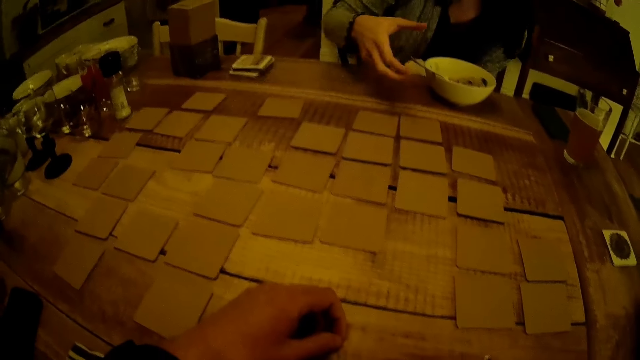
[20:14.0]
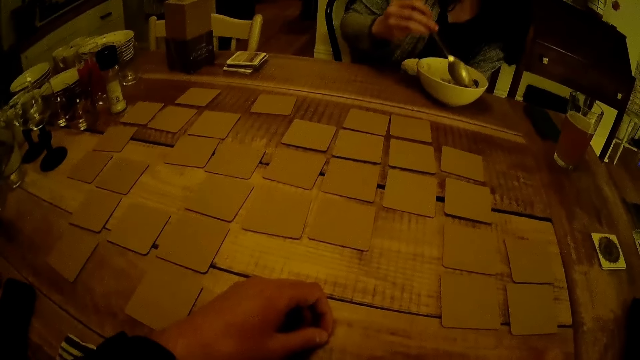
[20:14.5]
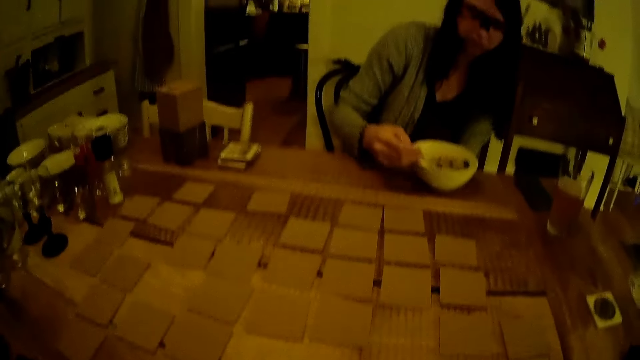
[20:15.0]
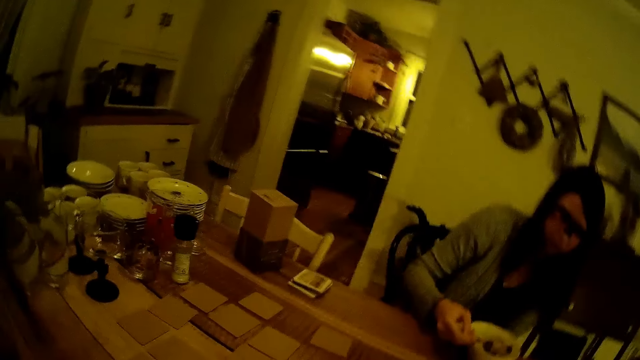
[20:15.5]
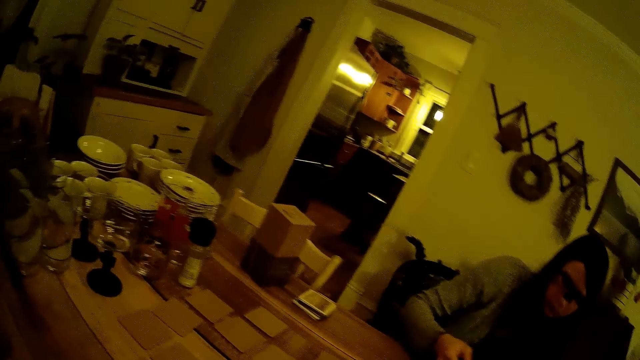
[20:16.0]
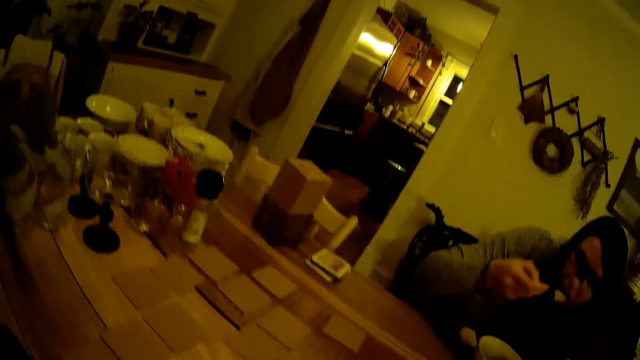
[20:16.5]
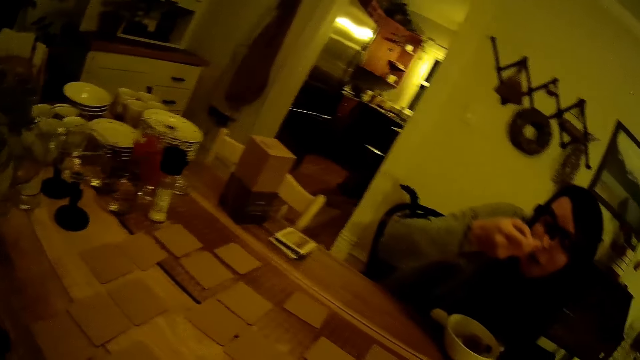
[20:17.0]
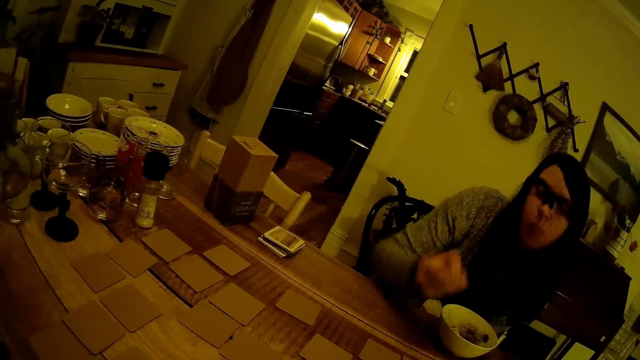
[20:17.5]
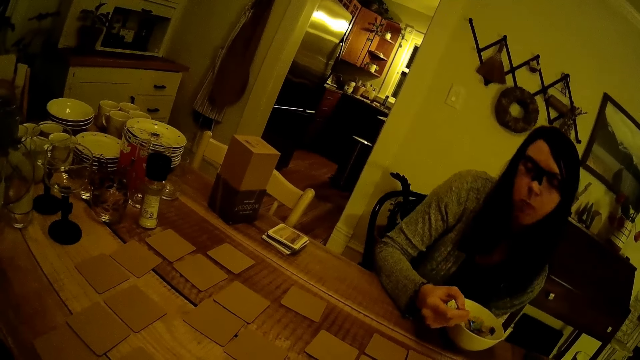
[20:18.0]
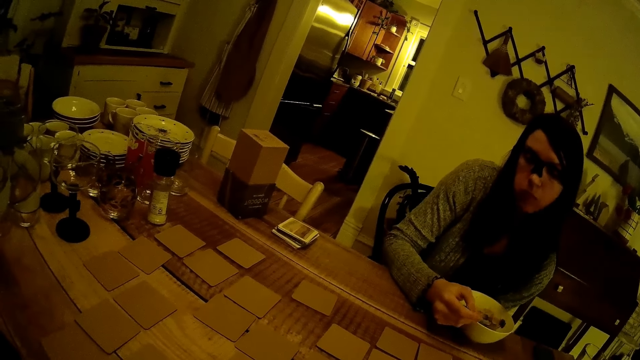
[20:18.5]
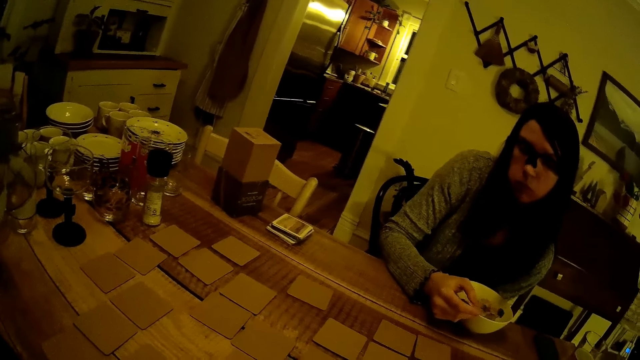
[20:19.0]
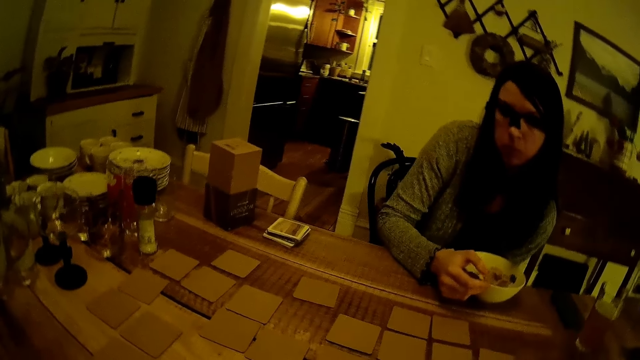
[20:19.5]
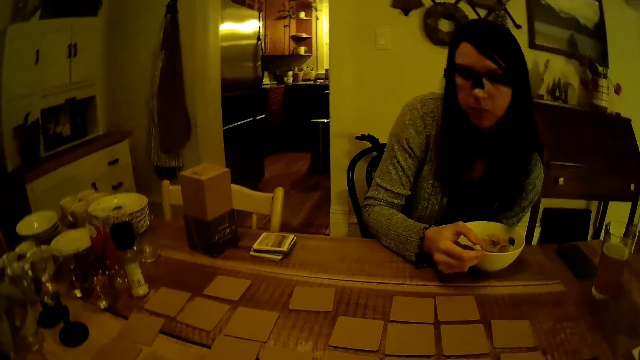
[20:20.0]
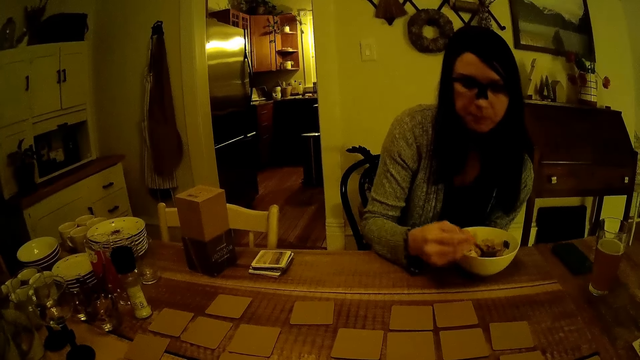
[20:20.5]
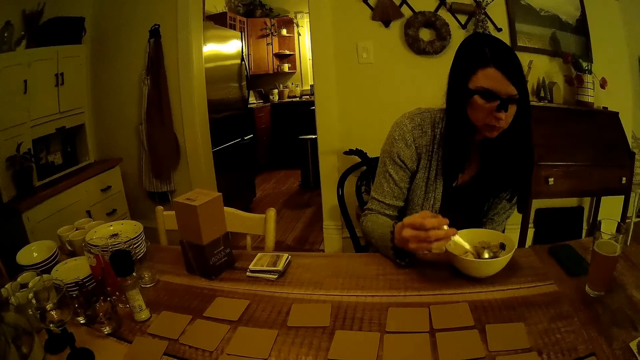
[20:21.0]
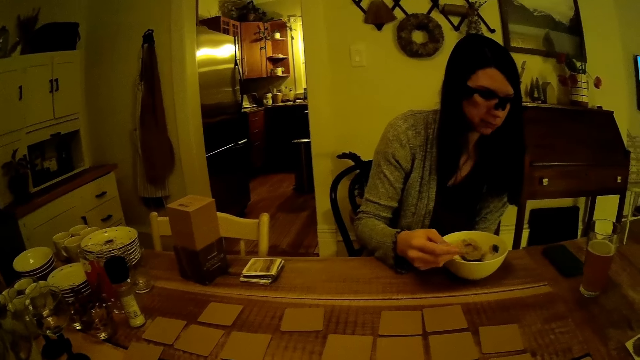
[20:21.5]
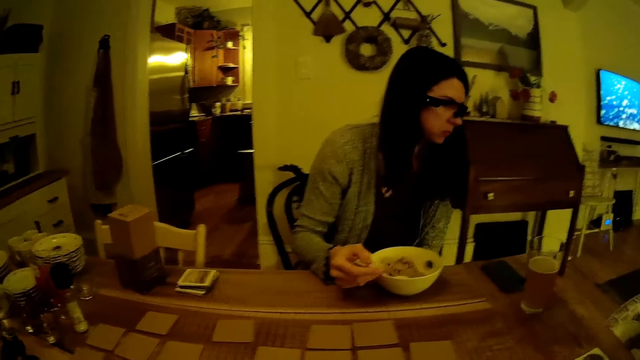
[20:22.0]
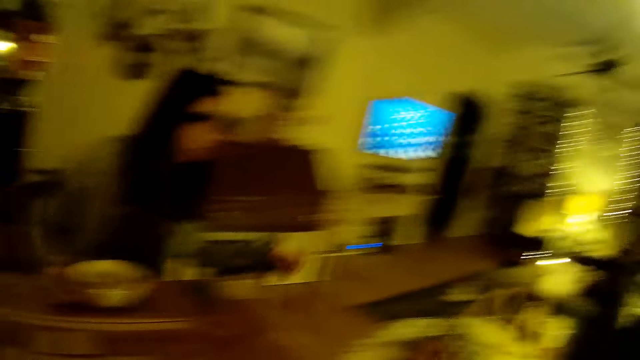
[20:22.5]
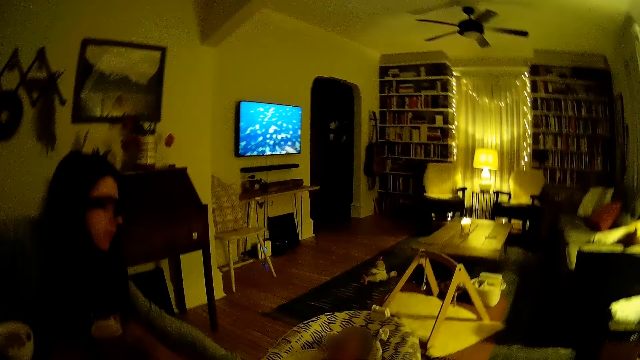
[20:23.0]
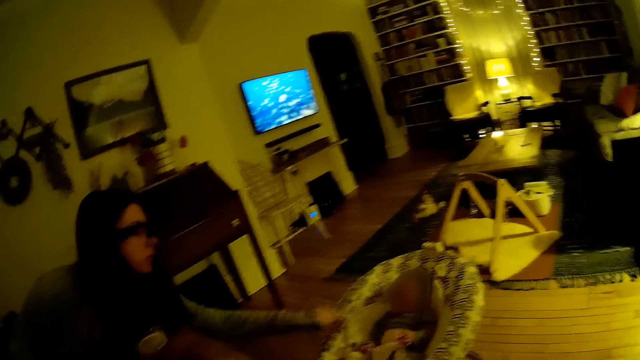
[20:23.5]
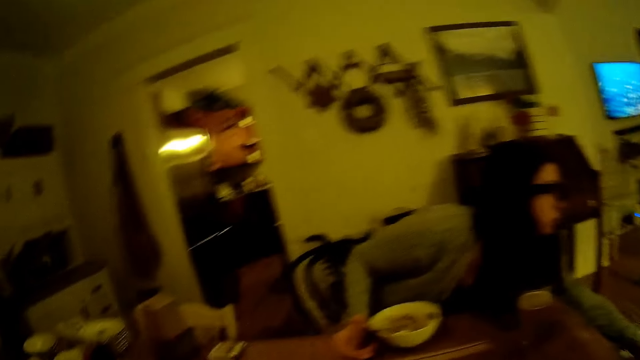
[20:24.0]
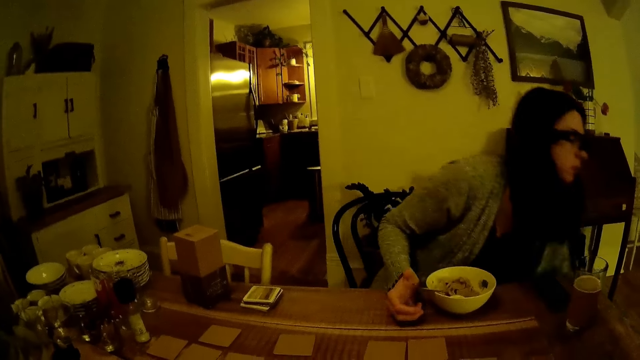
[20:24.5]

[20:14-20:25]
The woman picks the spoon from the plate of food with her right hand. The woman eats from the plate of food with the spoon in her right hand. The woman drops the spoon in her right hand in the plate of food. The woman touches a baby with her left hand. The woman interacts with the baby.

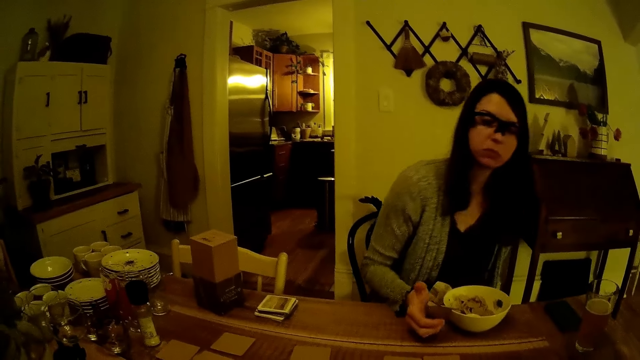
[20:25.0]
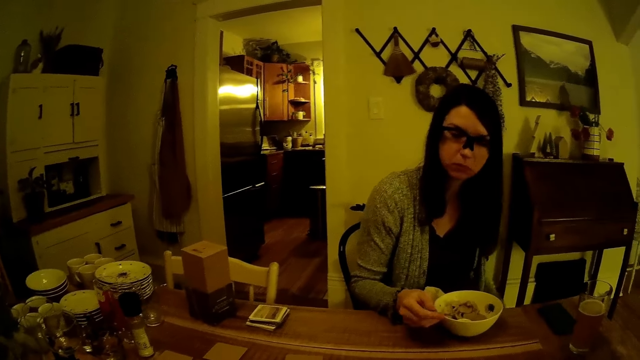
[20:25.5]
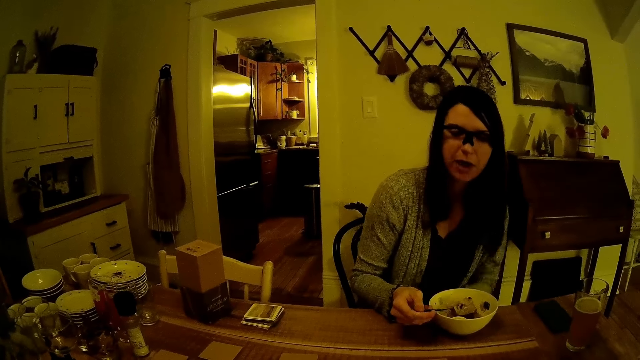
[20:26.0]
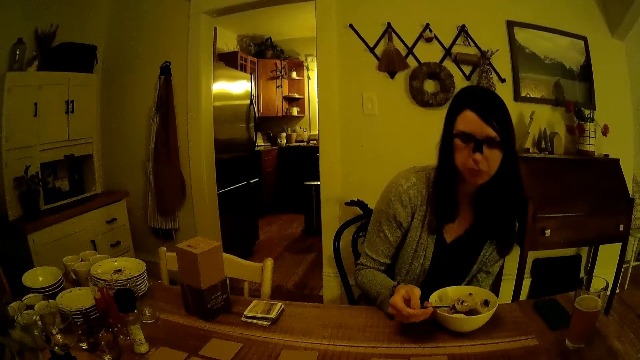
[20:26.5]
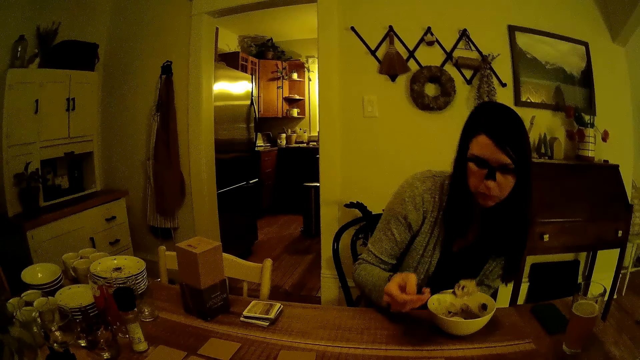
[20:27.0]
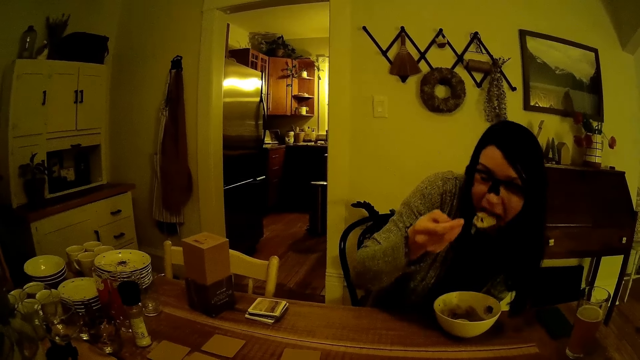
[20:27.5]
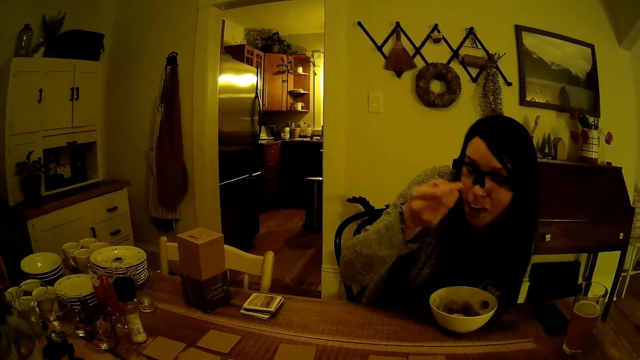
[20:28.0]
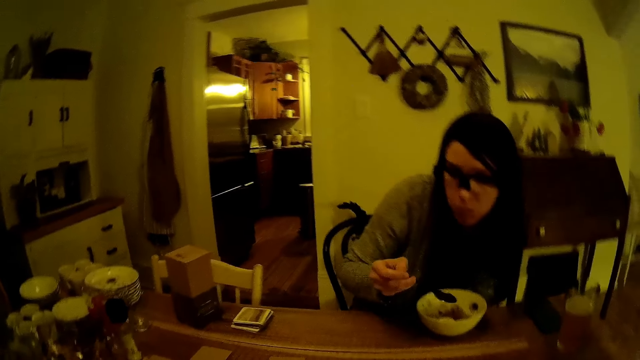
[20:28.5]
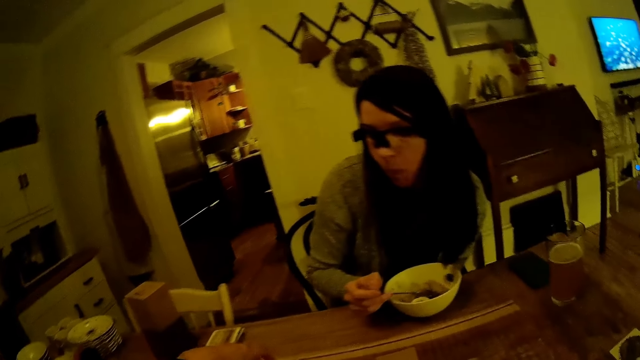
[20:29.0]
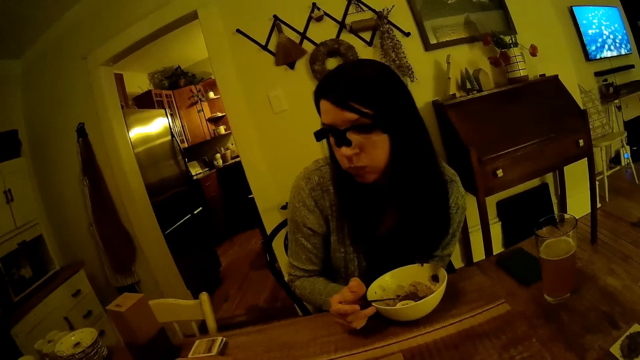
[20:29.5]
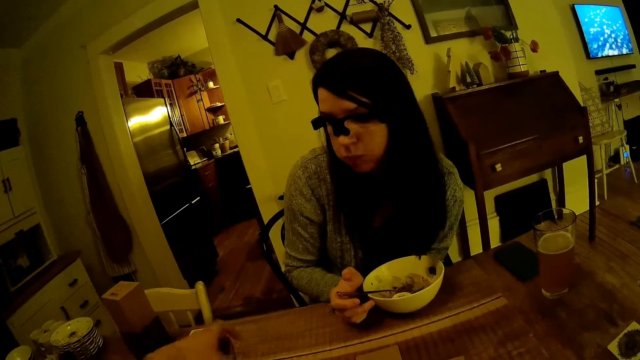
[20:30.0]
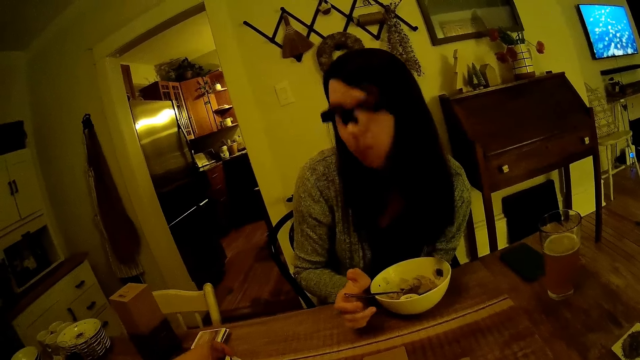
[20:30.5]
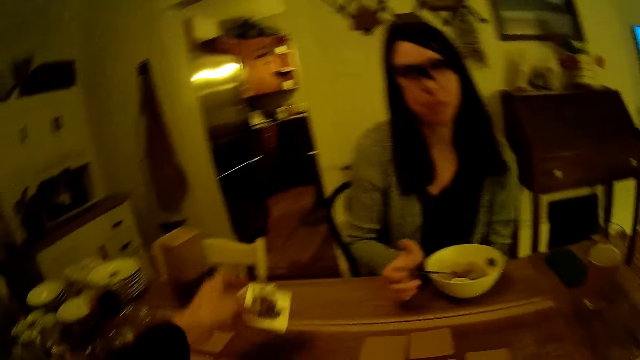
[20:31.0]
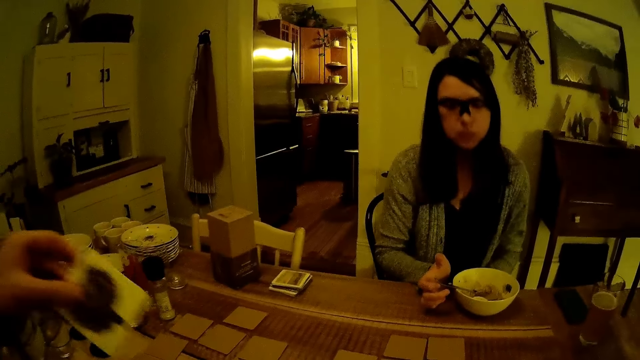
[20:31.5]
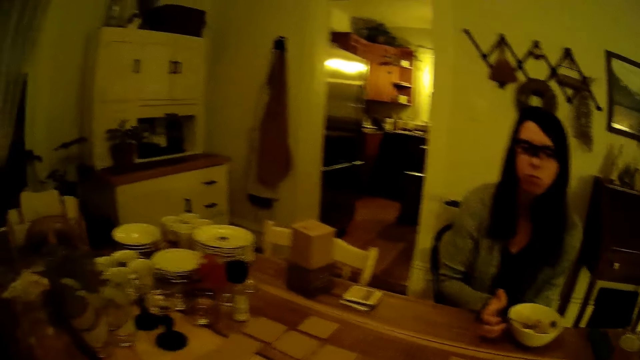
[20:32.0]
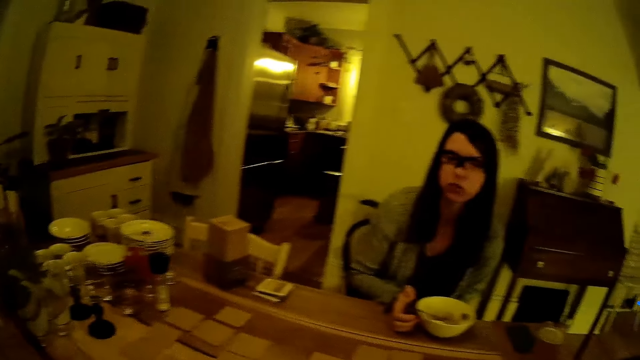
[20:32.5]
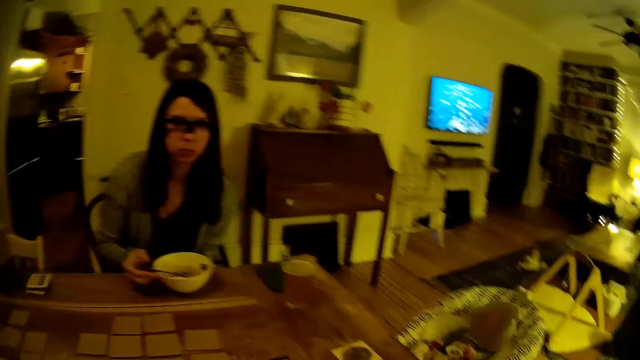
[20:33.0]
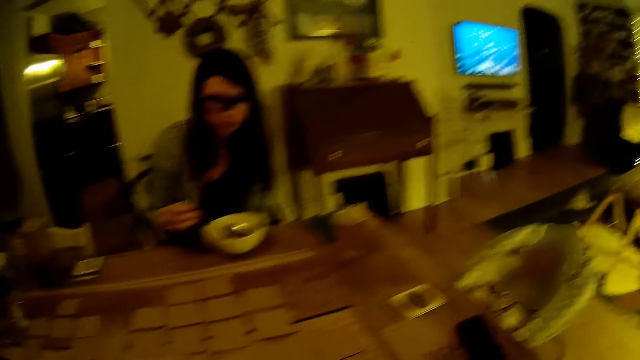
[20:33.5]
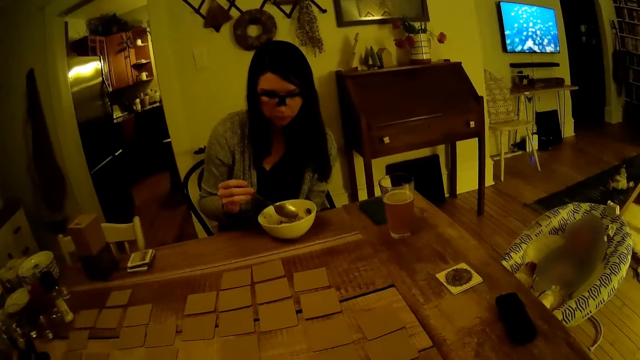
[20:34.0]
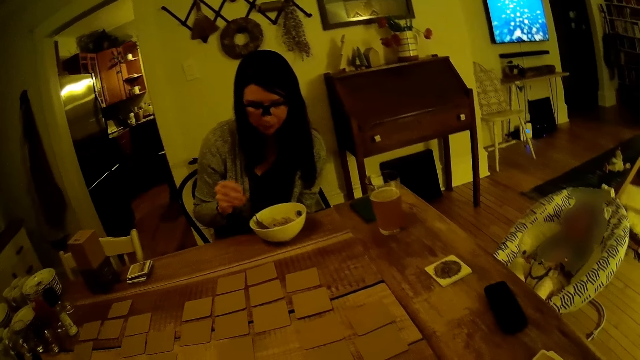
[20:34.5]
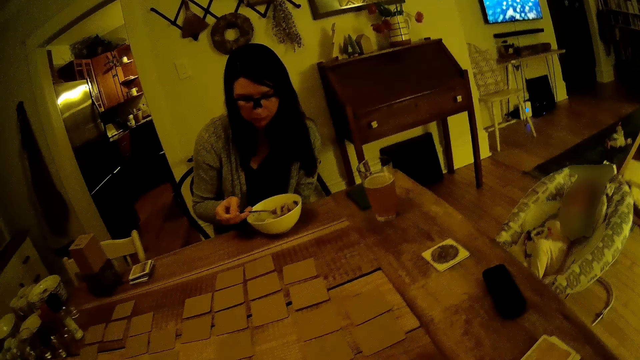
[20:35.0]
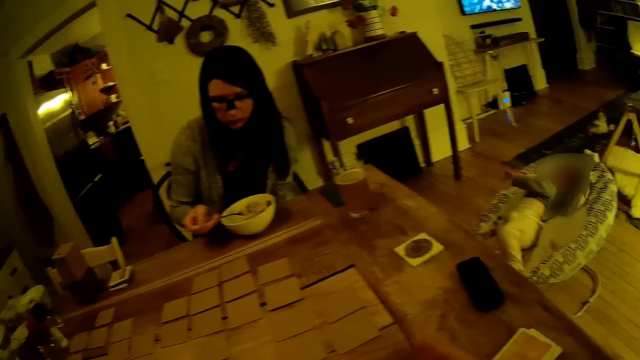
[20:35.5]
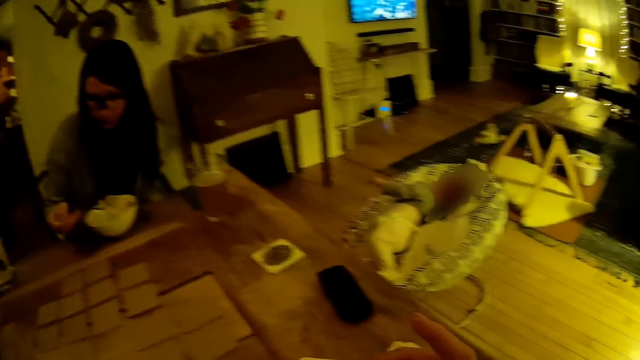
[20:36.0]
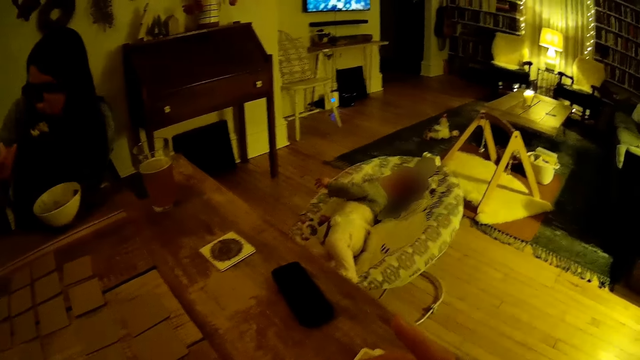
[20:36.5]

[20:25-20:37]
The woman picks the spoon from the plate of food with her right hand. The woman eats from the plate of food with the spoon in her right hand. The woman drops the spoon in her right hand into the plate of food. The camera wearer picks a card from the dining table with his left hand. He arranges the cards on the table. The woman picks the spoon from the plate of food with her right hand. The woman eats from the plate of food with the spoon in her right hand.
